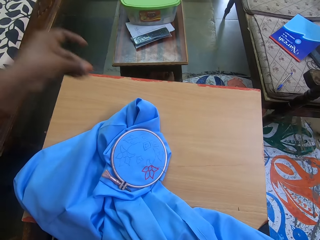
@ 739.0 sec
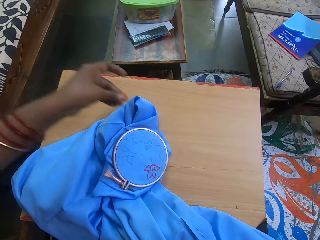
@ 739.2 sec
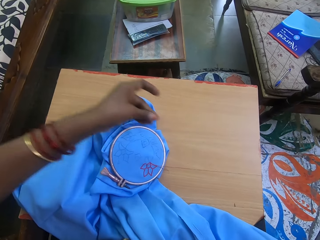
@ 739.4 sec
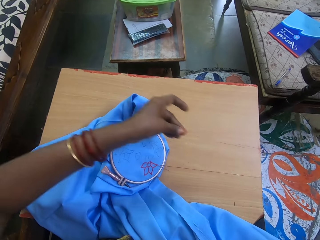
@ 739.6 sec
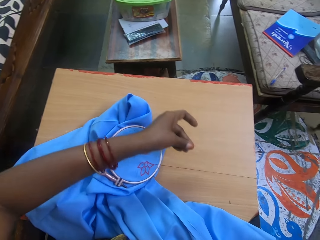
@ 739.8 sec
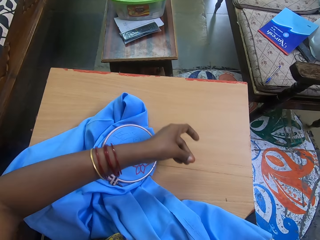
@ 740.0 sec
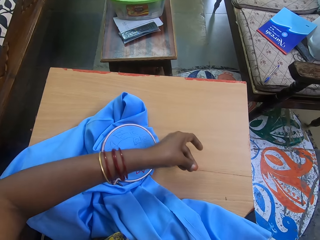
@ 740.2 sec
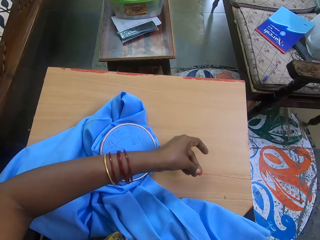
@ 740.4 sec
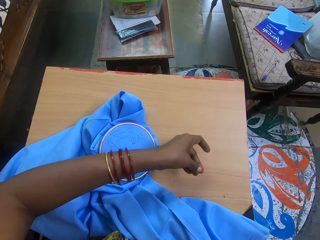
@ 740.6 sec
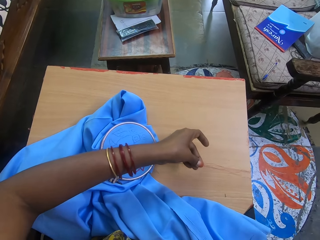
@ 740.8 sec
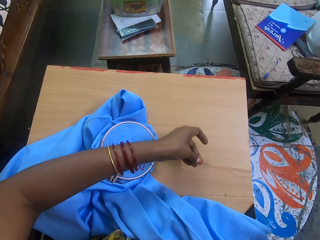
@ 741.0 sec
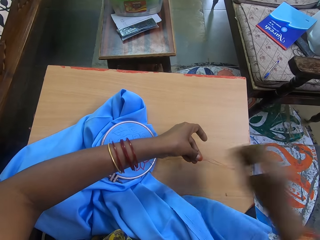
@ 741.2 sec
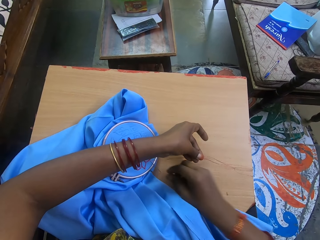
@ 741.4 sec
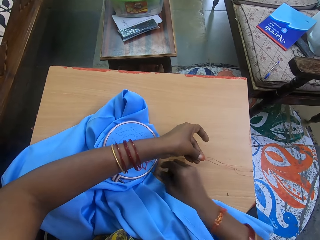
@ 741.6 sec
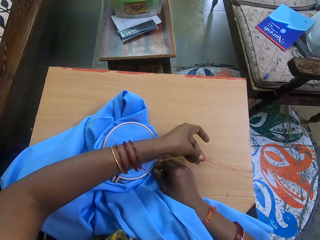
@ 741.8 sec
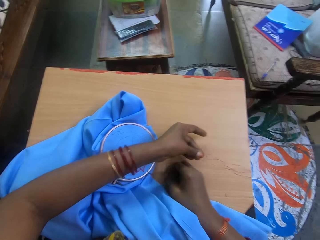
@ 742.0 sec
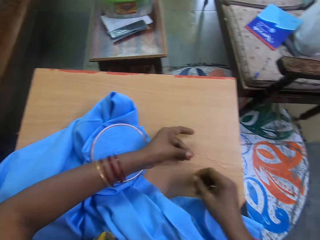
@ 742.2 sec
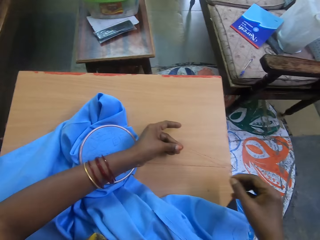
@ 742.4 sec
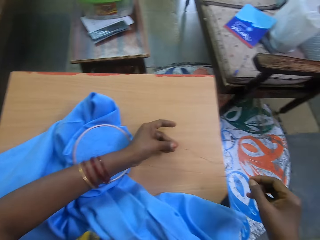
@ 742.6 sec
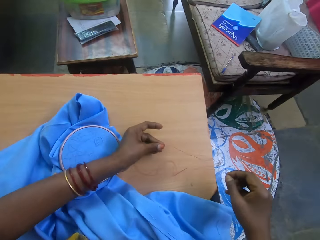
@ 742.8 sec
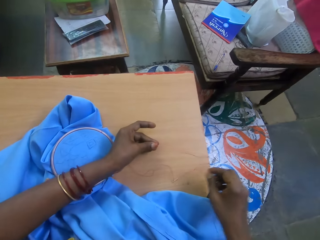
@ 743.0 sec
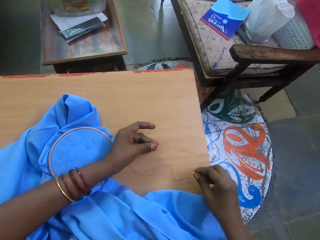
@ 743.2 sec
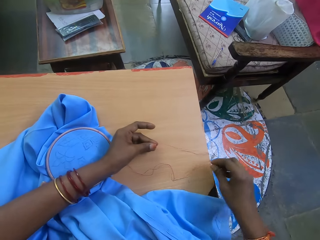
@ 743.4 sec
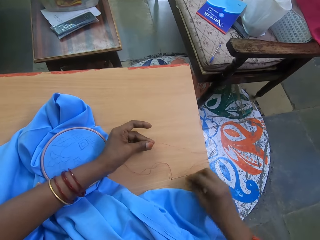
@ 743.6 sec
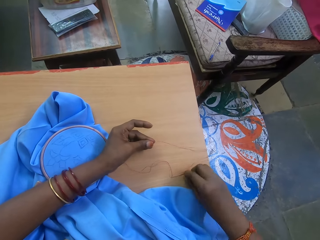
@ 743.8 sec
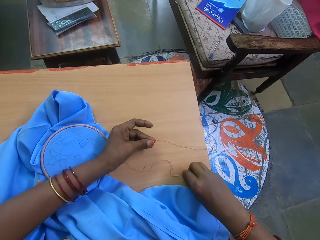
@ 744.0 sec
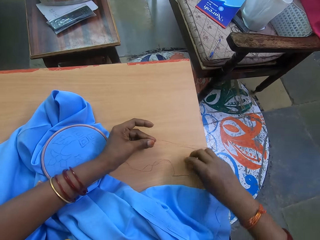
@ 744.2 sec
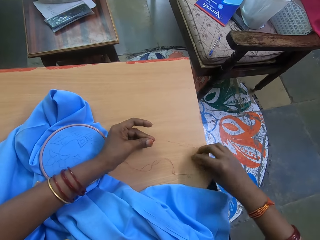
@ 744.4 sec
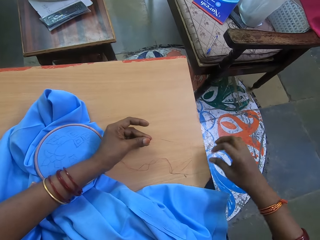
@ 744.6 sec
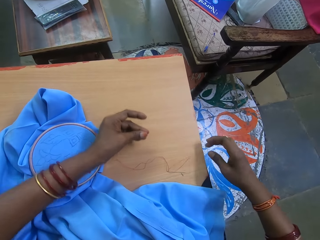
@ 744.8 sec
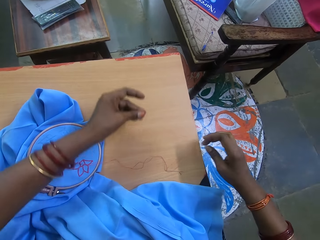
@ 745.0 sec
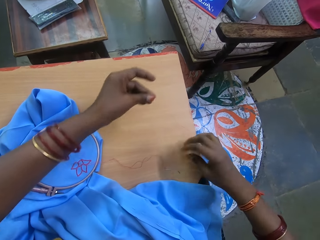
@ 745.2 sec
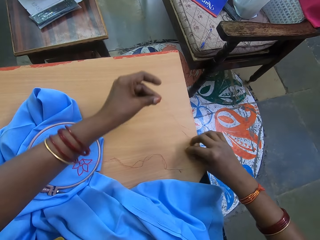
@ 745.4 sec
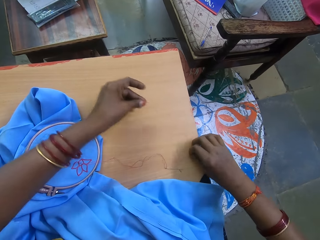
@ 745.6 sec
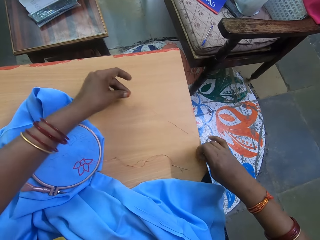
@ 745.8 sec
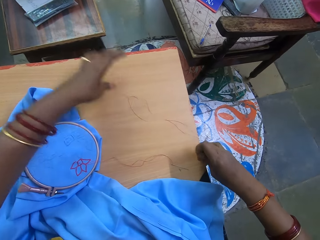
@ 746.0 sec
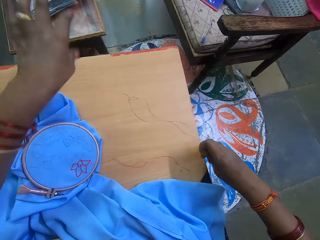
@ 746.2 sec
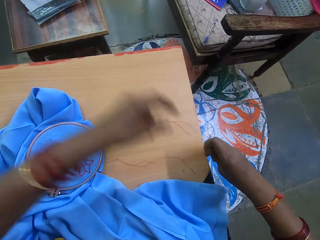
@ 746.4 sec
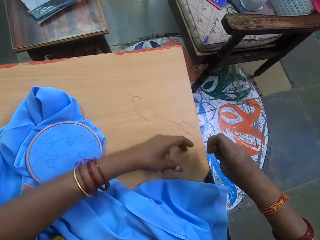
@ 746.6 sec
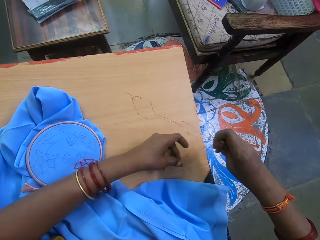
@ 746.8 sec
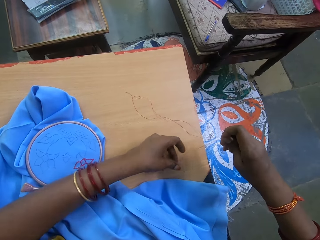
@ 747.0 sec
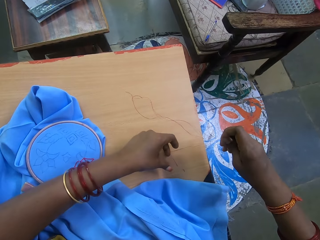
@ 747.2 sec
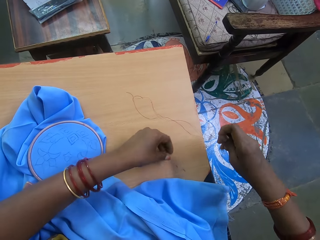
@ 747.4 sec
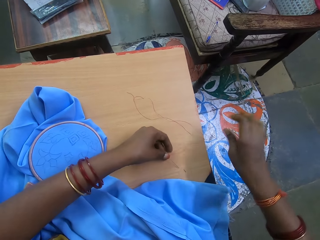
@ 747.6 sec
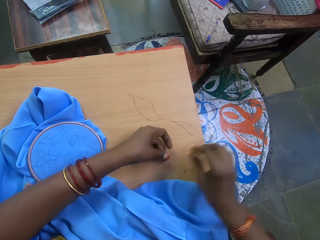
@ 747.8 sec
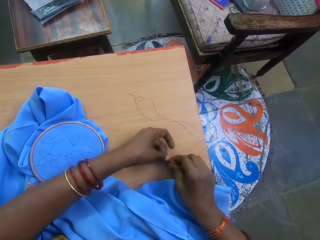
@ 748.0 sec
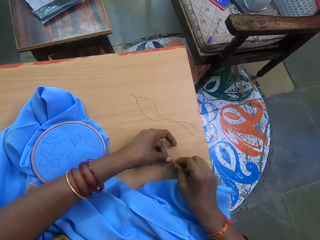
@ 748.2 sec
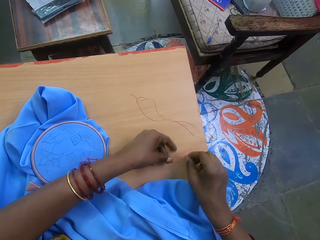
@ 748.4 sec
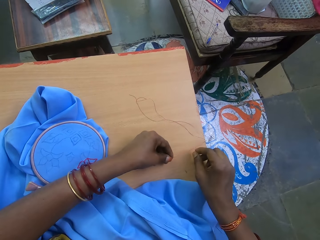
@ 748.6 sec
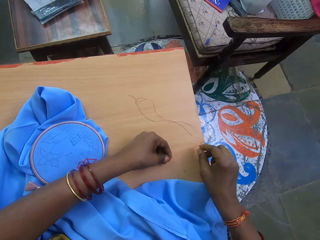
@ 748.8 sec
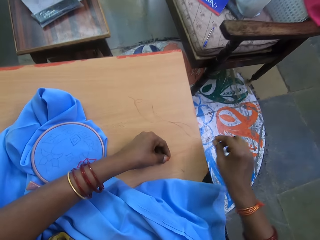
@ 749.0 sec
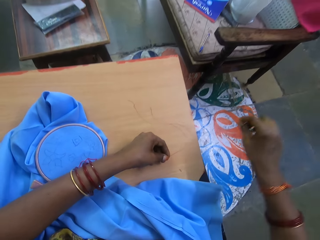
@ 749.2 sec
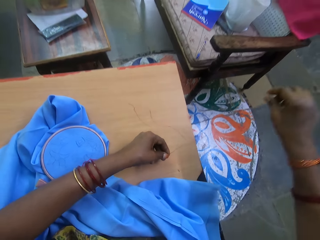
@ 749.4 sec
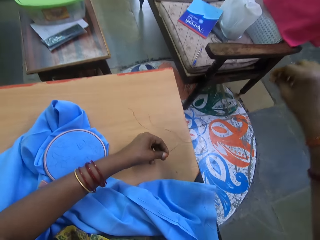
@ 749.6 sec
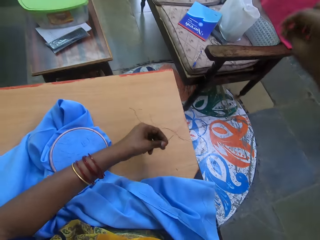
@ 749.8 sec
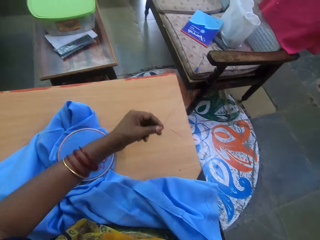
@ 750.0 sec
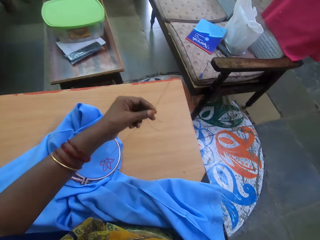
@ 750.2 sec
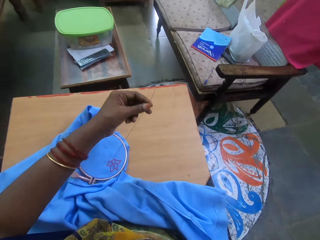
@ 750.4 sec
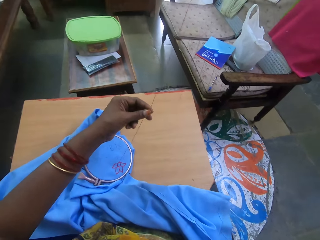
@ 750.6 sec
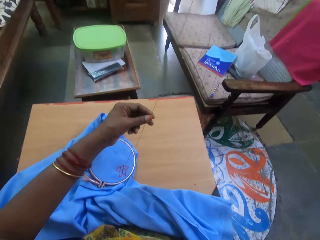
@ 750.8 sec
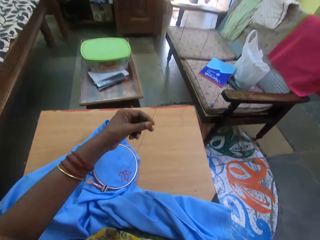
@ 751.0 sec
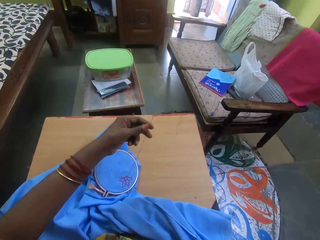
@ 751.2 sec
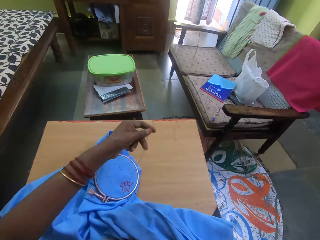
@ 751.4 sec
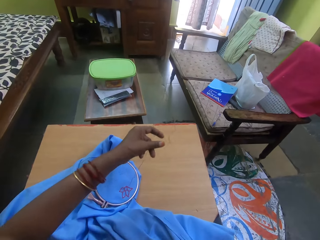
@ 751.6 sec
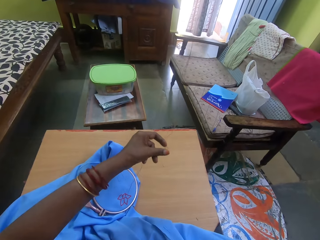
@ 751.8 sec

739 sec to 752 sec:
The camera wearer picks up the needle. They drop the needle. They drop the thread. They pick up the thread. They adjust the needle. They lift the needle with the thread.

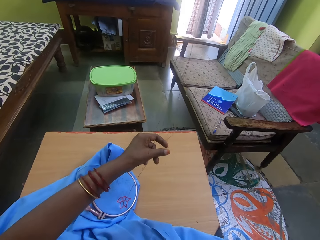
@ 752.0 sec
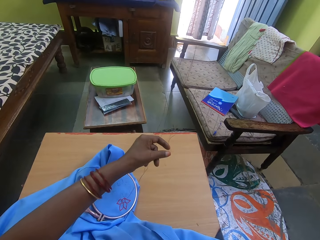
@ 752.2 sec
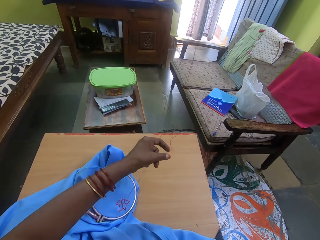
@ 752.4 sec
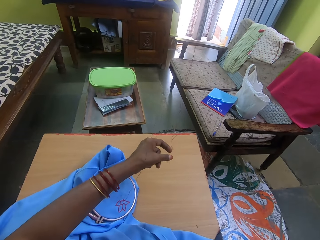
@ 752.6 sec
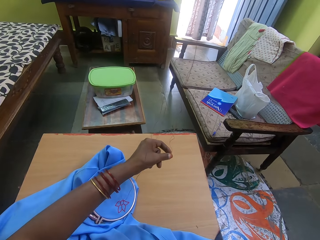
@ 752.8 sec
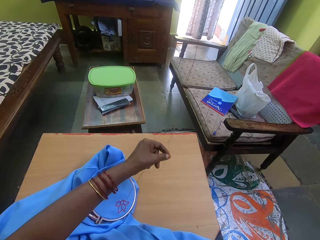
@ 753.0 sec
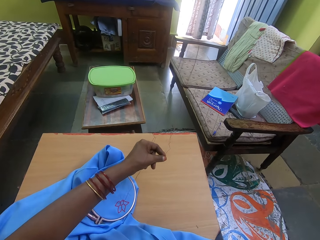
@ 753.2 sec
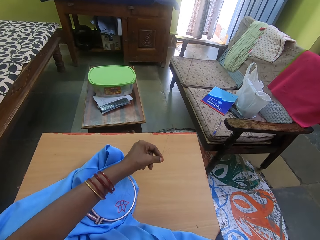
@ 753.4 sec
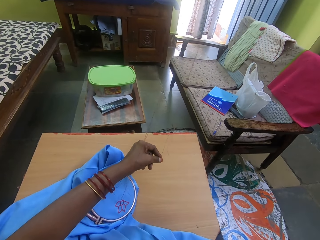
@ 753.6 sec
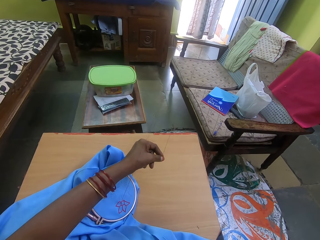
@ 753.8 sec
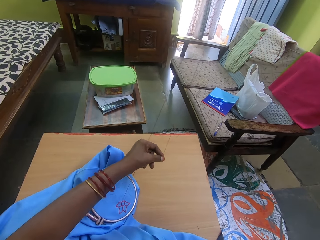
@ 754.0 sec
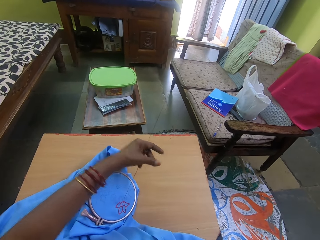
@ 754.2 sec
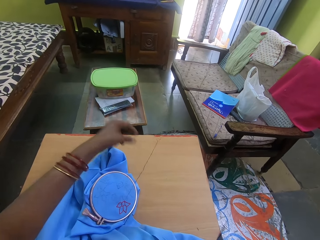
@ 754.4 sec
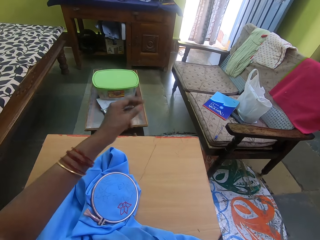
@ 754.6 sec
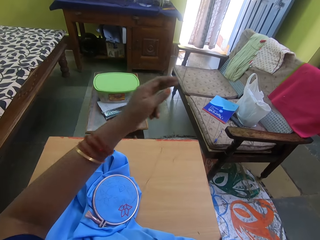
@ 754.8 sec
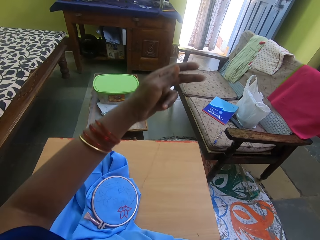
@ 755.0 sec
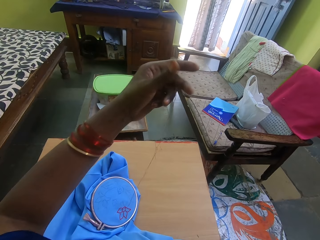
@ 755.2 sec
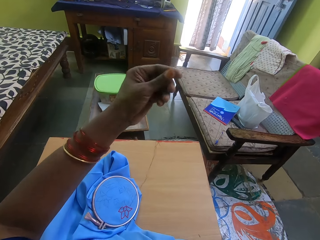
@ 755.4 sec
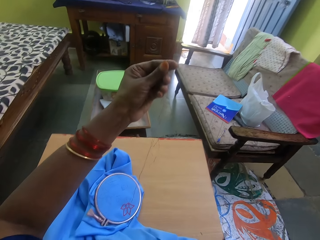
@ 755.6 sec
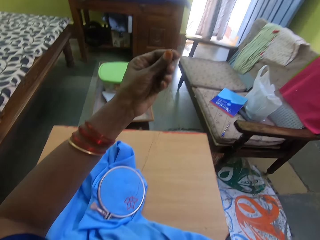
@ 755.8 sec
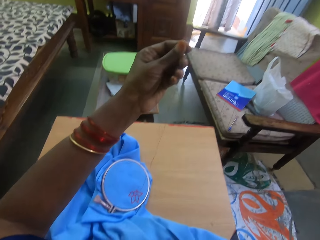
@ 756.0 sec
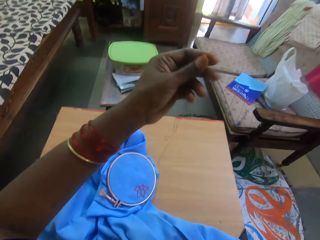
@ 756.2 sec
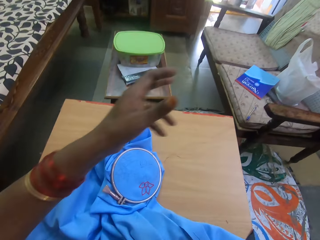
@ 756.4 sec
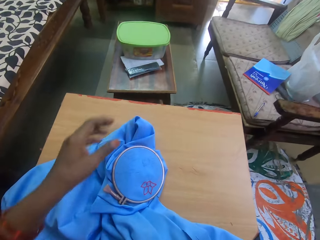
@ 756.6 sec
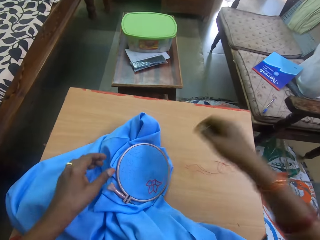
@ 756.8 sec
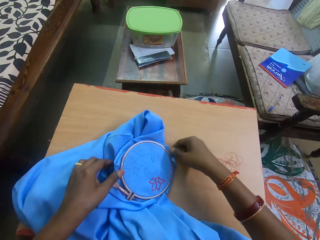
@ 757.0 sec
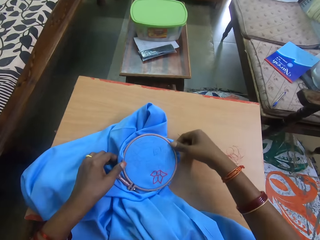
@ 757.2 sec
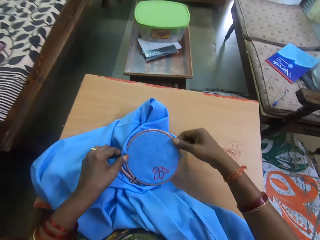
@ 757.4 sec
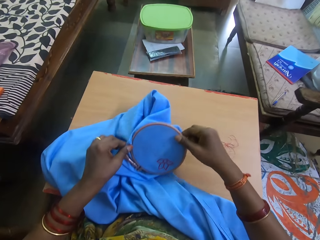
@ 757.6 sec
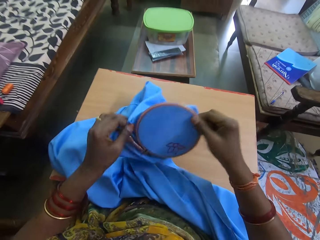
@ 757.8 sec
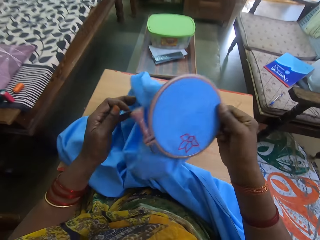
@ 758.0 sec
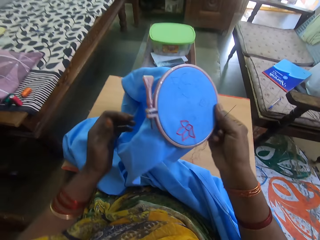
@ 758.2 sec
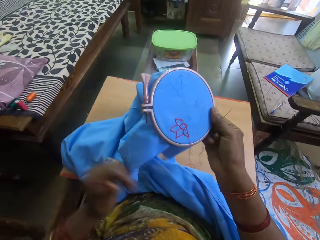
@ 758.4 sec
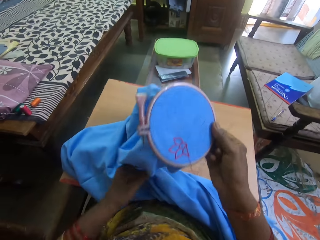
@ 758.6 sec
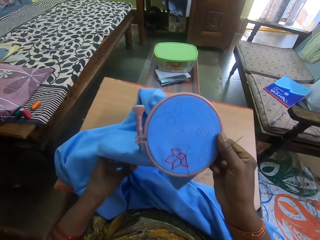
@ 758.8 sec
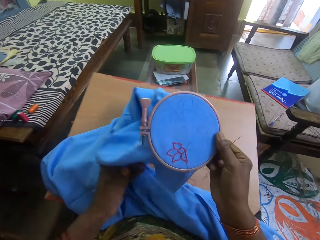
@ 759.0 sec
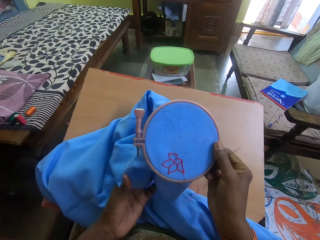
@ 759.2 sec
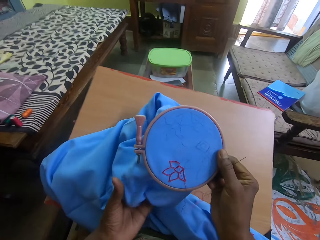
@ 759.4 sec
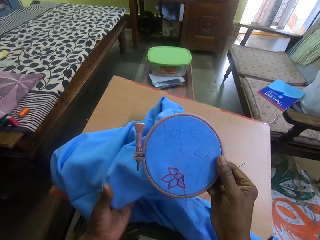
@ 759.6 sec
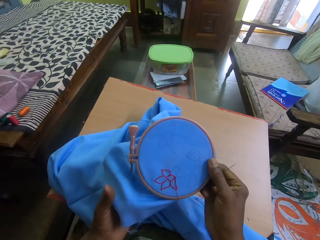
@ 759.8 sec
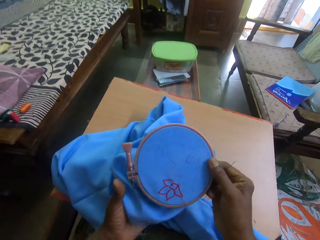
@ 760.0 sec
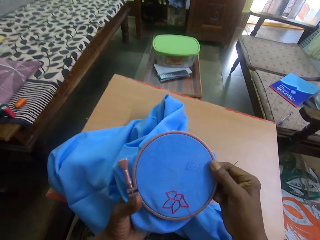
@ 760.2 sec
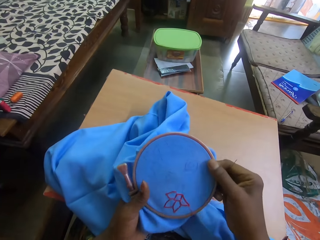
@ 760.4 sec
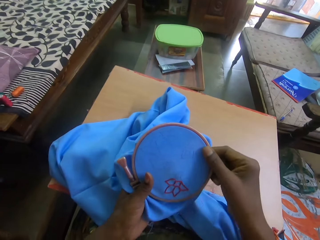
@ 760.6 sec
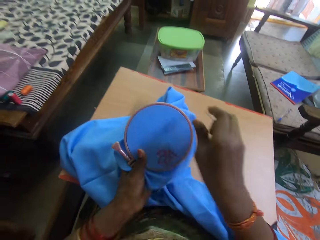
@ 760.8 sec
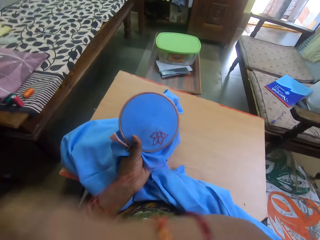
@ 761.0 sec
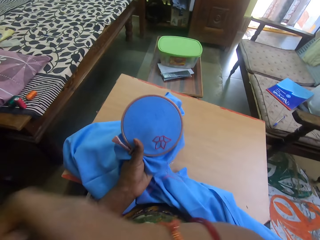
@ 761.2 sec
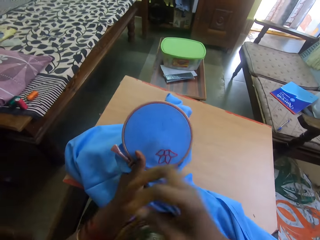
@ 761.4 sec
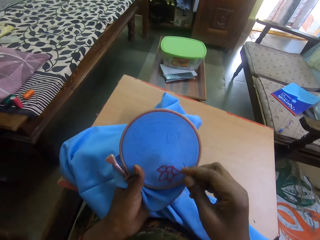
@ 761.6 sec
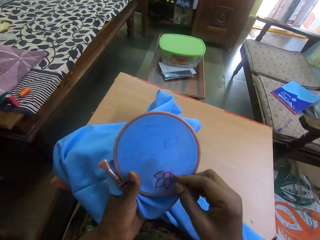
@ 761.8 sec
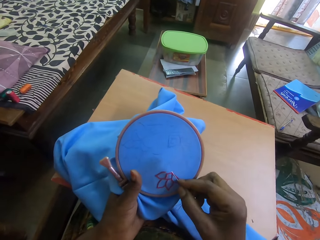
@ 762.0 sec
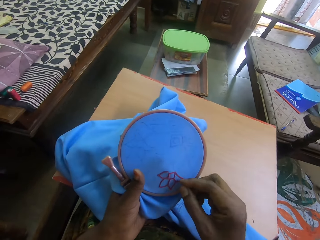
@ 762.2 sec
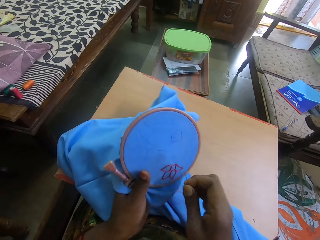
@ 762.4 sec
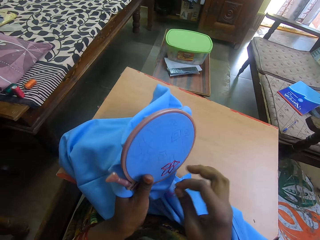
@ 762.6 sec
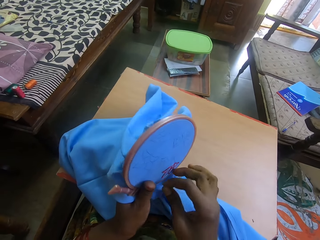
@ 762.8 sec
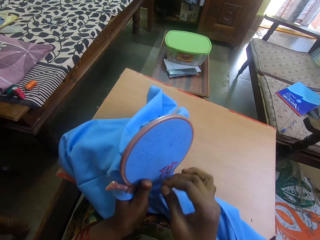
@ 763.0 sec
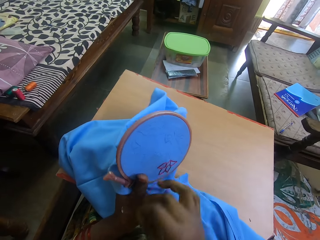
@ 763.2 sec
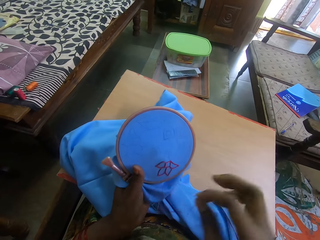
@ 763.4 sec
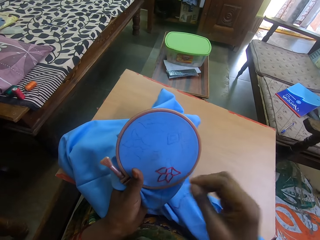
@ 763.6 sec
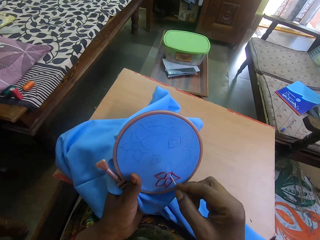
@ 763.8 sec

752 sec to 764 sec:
The camera wearer adjusts the thread. They pick up the cloth, adjust the cloth, adjust the table and stretch their hand.
